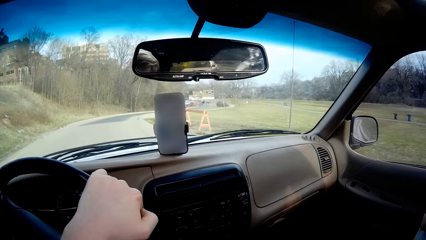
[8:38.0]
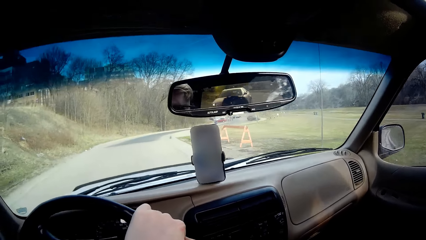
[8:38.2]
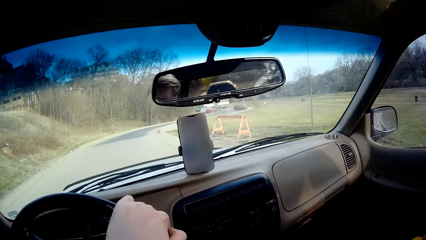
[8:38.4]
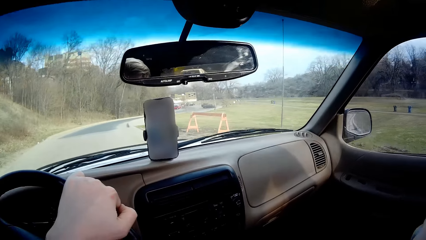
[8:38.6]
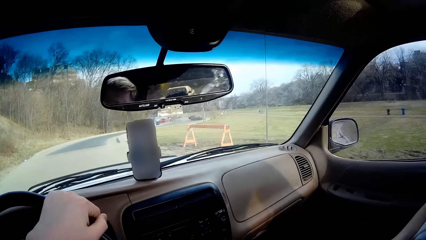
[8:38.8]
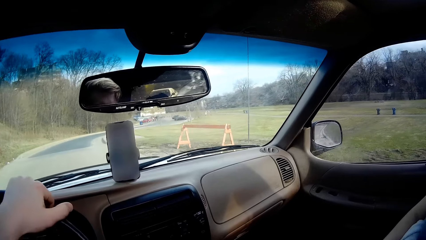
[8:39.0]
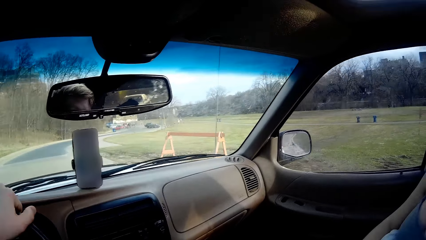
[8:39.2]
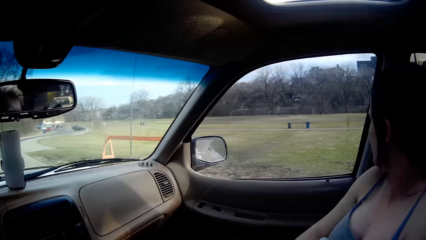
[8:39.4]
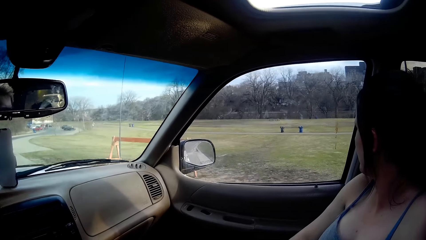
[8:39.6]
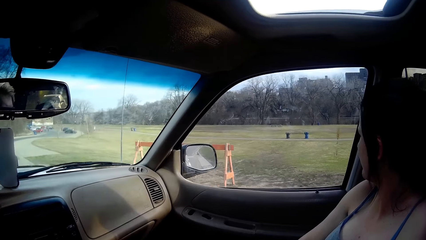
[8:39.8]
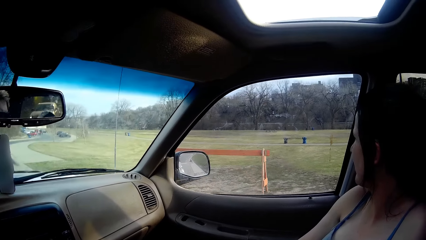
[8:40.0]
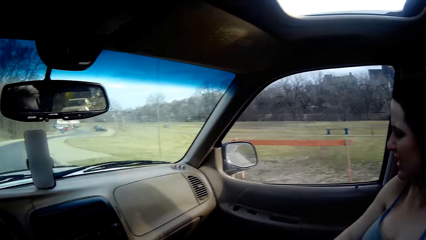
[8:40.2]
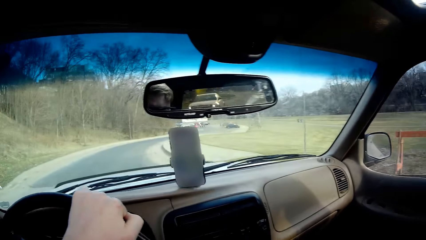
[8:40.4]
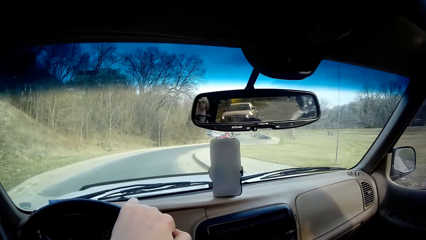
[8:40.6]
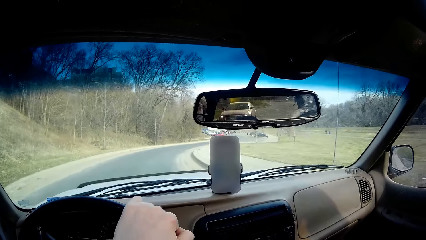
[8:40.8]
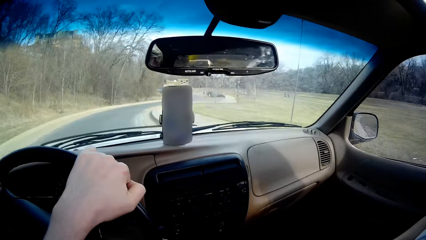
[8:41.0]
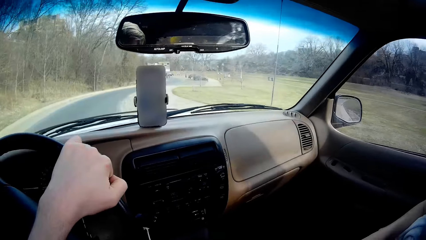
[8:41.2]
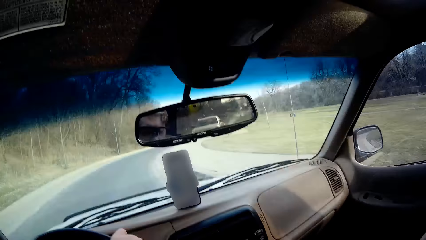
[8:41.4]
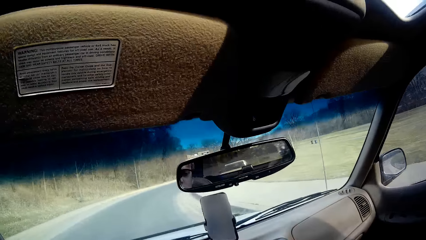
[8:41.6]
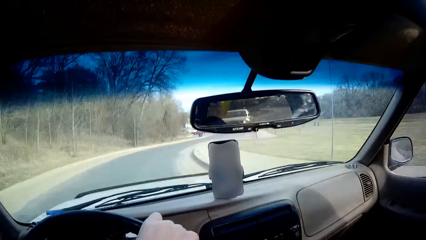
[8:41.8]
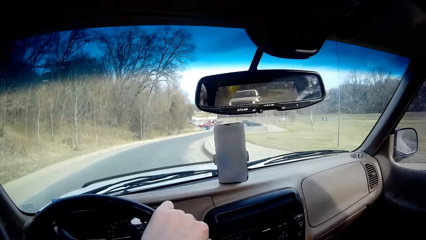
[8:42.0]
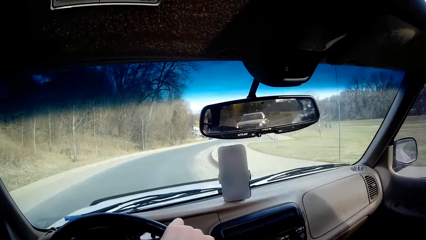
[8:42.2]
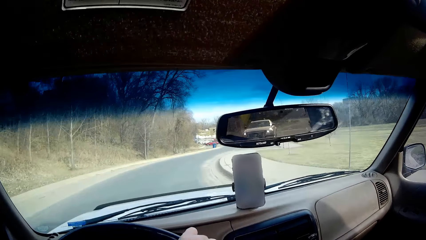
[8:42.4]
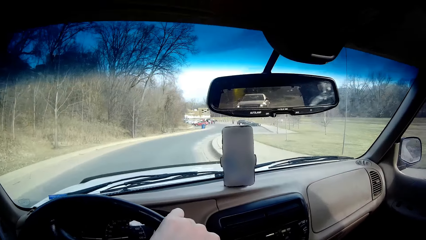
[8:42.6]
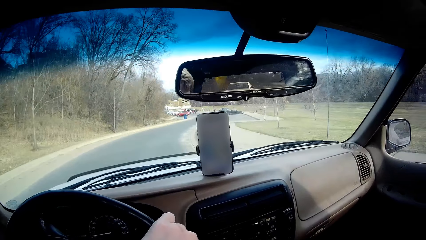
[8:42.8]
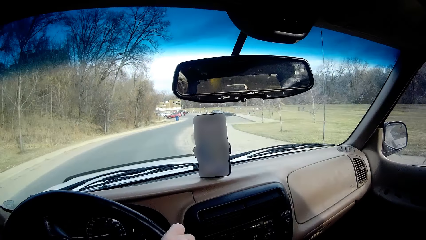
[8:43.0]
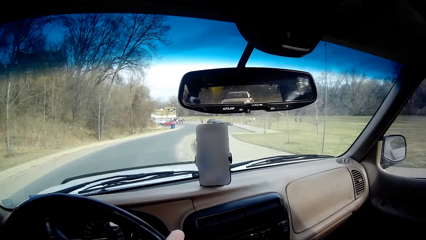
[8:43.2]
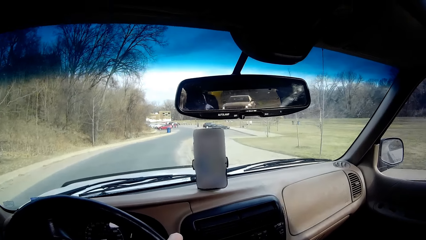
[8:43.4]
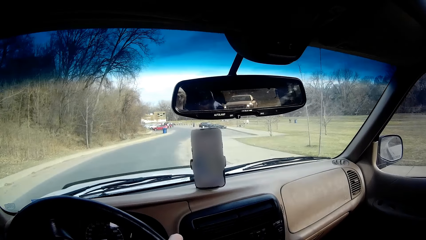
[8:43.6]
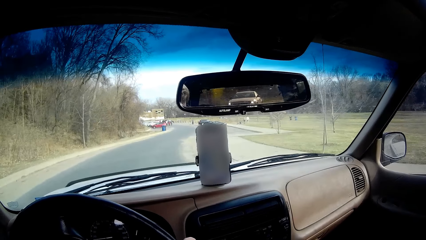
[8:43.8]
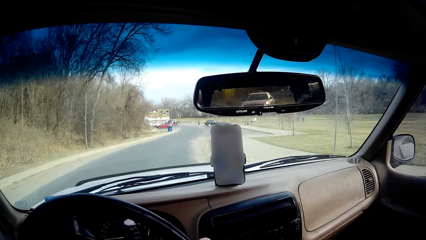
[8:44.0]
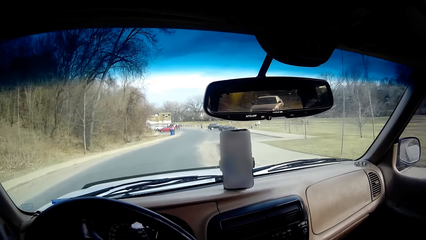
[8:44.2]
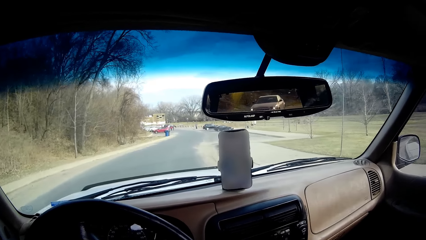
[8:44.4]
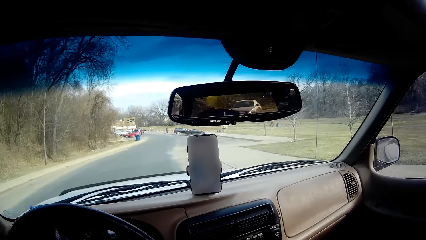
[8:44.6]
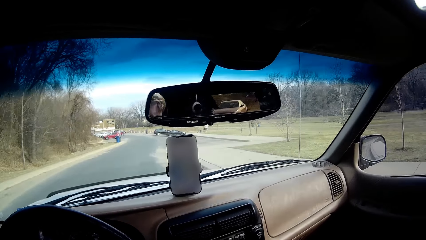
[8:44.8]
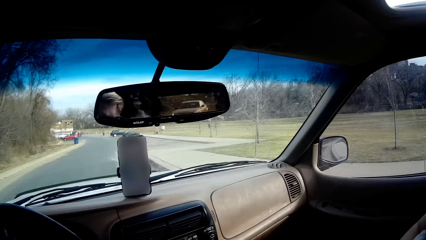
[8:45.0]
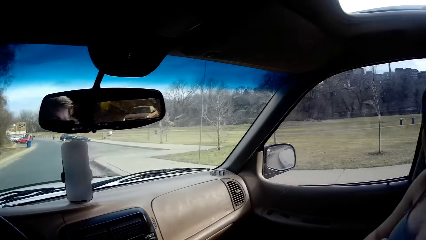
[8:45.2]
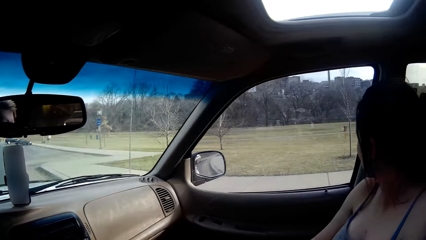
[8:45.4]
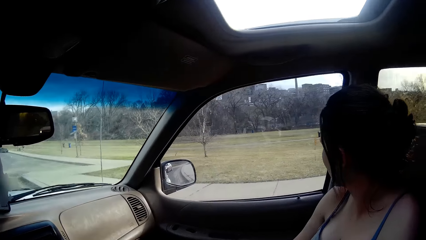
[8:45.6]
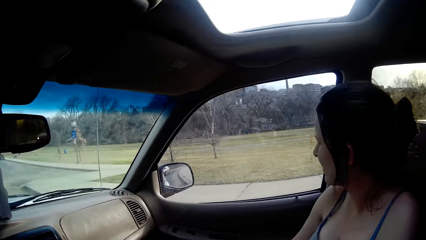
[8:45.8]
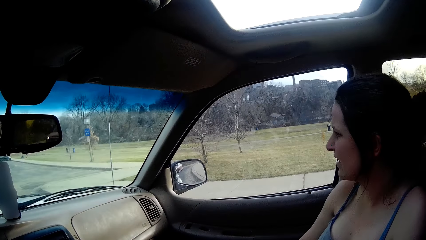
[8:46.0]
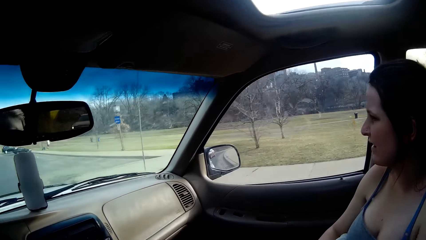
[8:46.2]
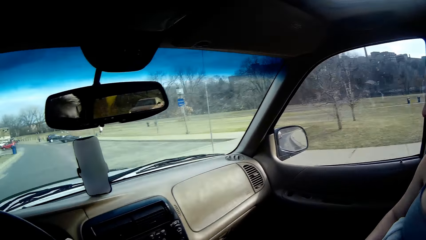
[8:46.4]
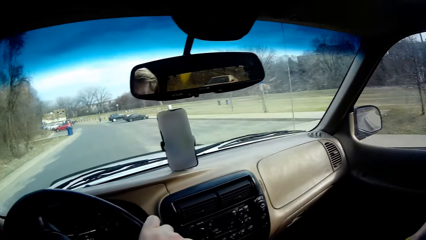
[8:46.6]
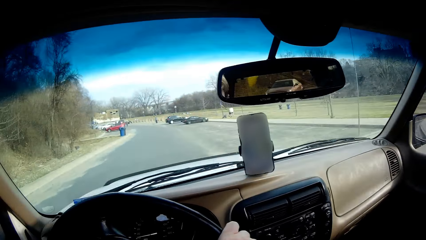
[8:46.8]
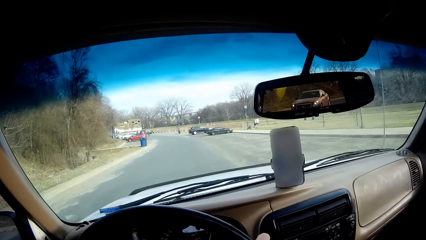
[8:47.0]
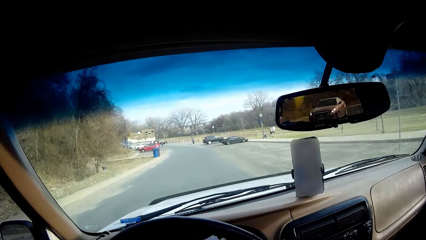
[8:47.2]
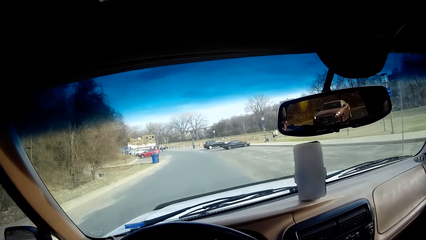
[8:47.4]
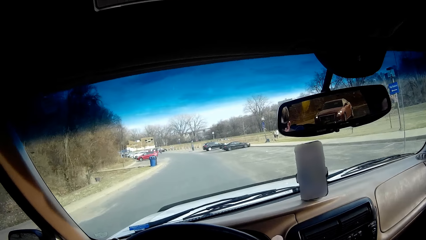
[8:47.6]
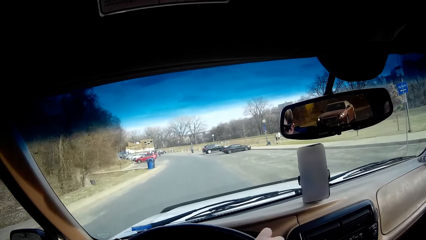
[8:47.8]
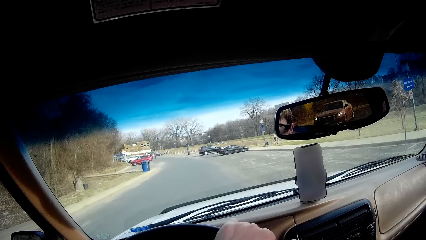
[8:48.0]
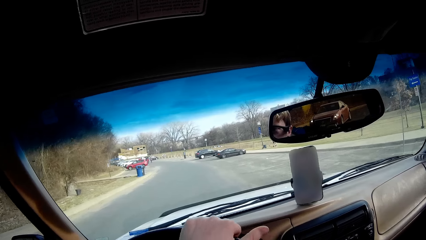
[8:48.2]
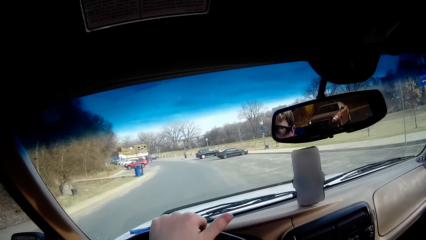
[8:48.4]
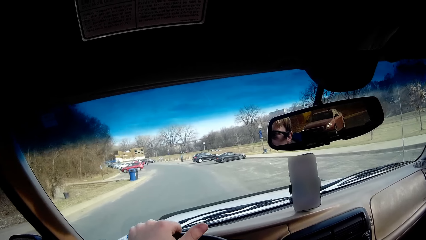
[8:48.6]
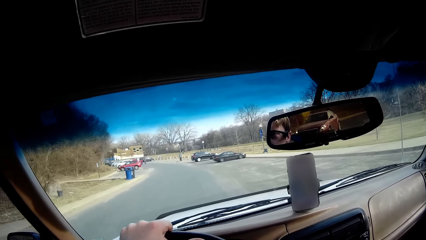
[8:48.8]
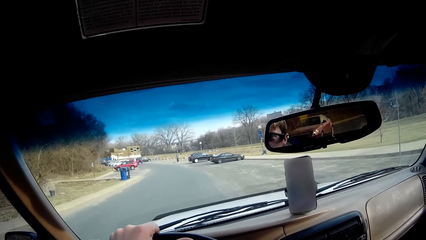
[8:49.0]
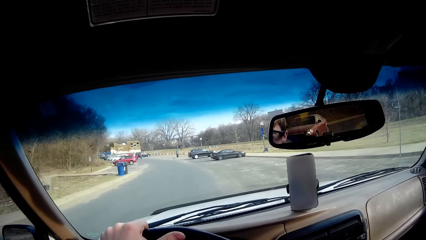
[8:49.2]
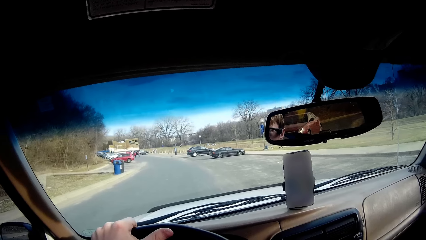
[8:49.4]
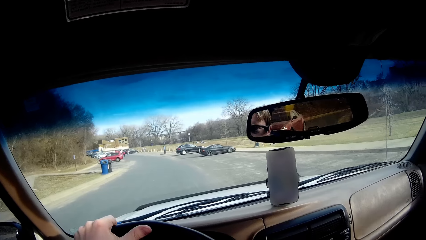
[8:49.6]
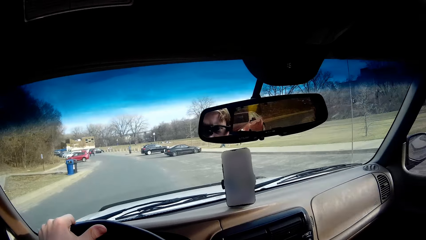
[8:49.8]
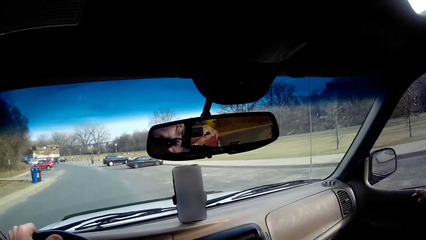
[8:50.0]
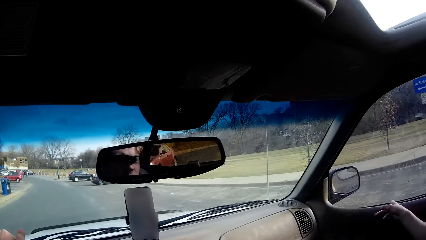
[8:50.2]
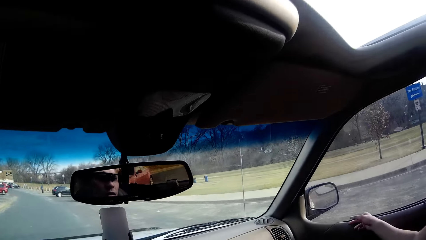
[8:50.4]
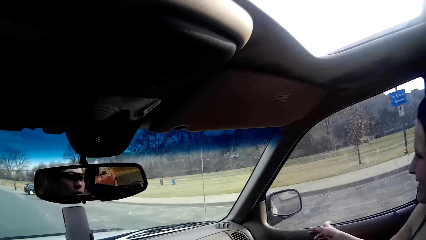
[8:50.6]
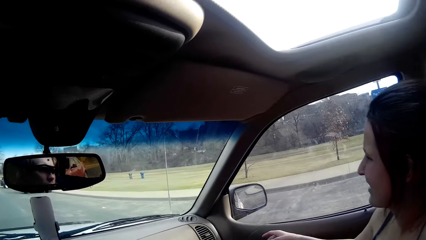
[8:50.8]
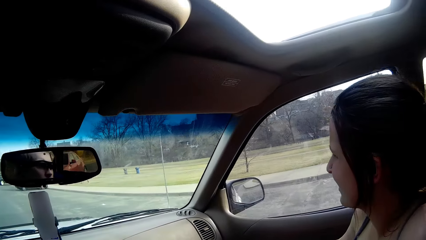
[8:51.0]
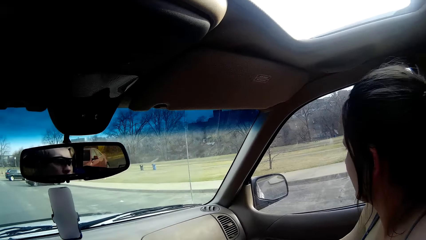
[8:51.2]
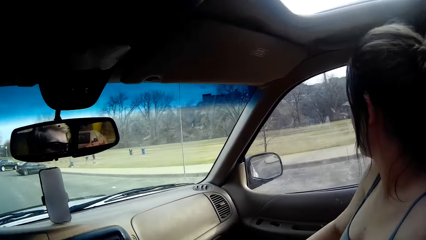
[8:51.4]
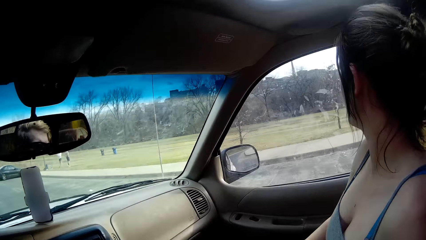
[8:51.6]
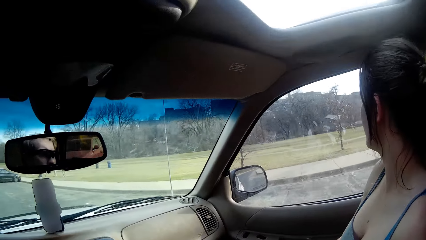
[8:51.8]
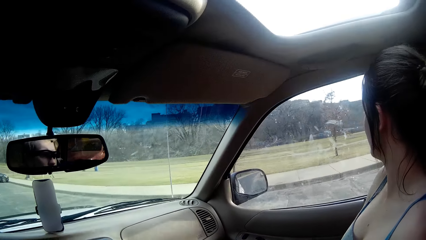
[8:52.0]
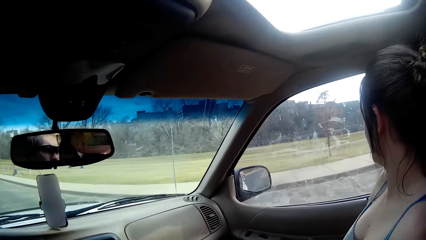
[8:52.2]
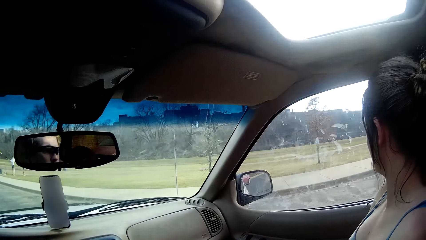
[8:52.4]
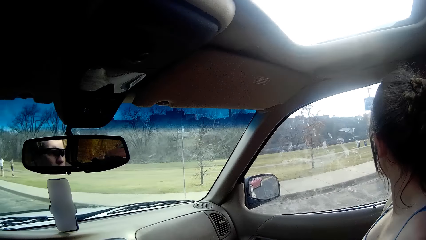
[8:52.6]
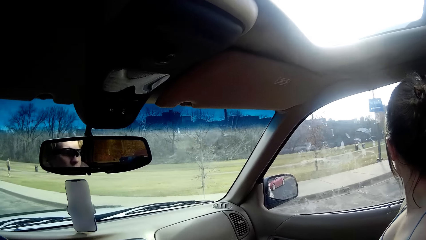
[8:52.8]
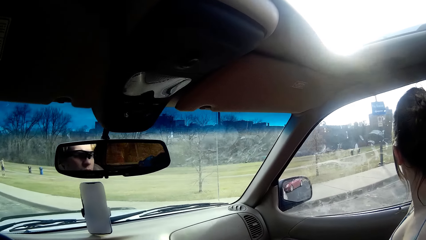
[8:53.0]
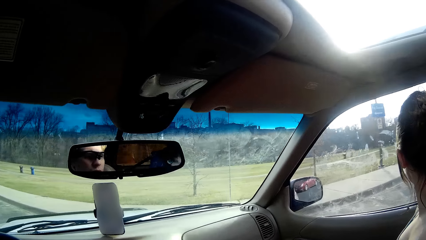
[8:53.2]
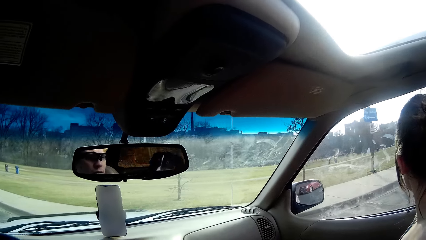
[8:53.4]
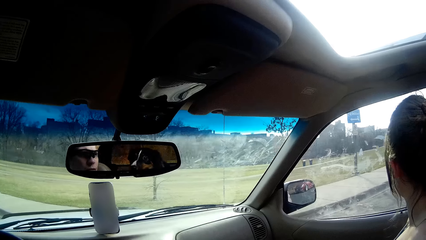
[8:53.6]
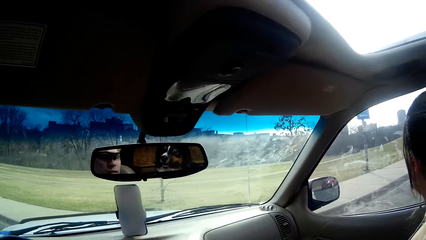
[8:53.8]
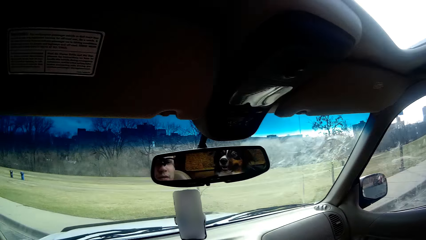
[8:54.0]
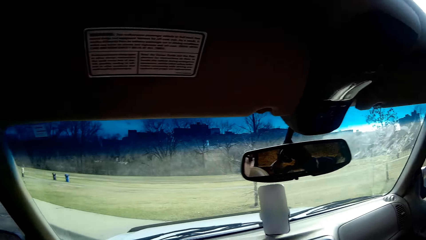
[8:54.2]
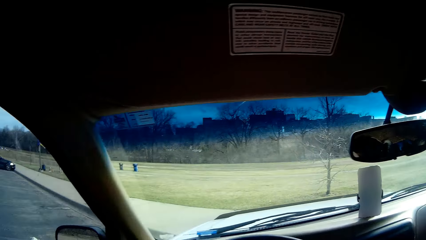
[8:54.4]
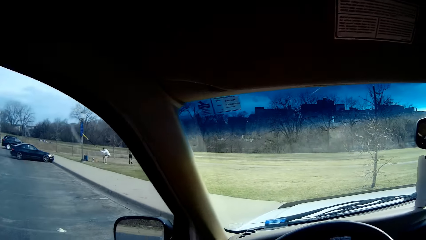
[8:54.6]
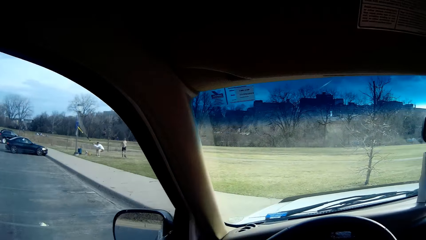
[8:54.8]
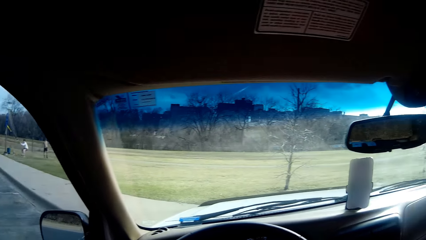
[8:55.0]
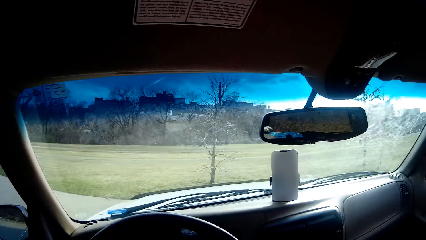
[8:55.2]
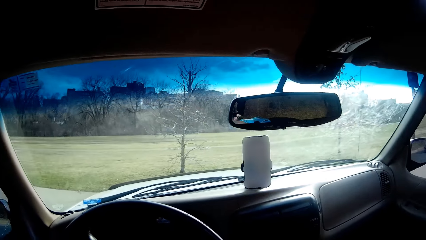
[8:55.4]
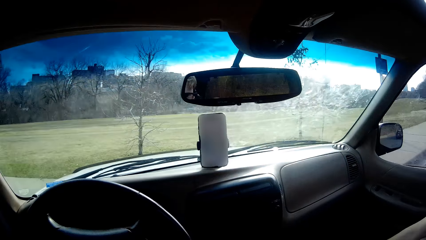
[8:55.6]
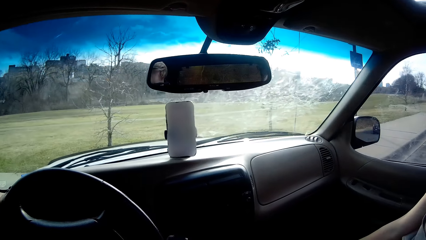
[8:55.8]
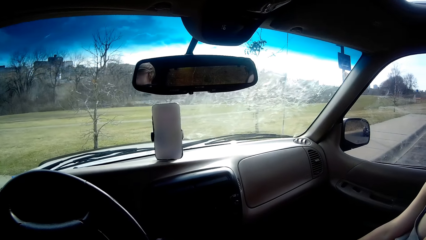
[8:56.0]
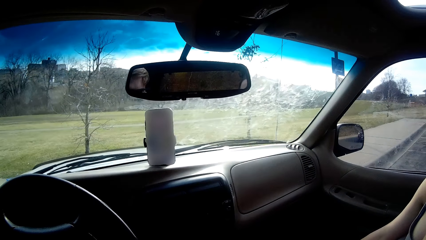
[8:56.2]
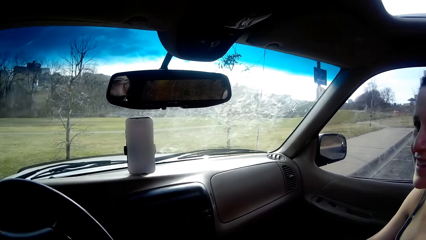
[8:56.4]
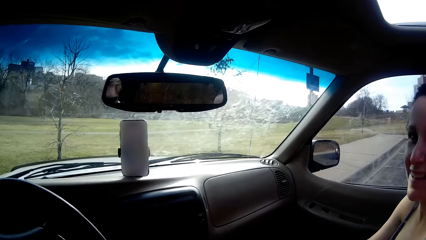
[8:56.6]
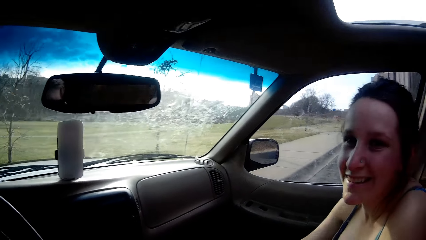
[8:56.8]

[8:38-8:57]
A person stares outside. The camera wearer drives the car on the road. They look around.
